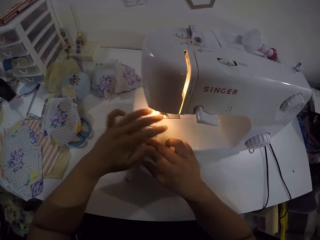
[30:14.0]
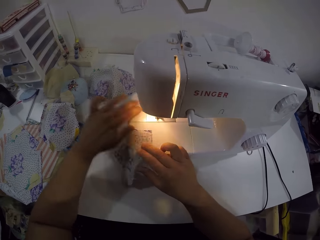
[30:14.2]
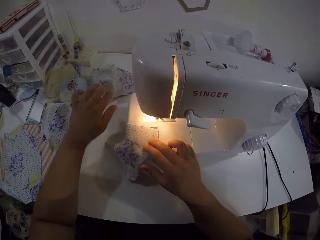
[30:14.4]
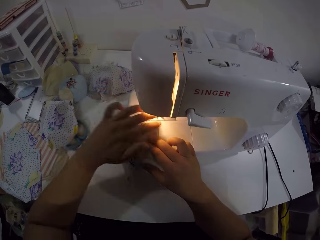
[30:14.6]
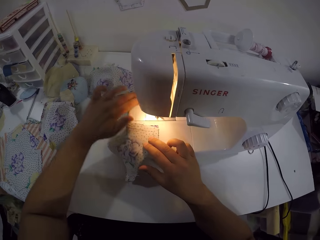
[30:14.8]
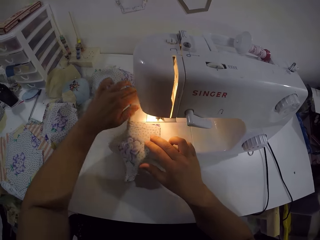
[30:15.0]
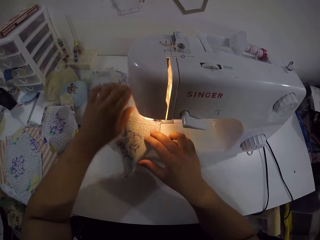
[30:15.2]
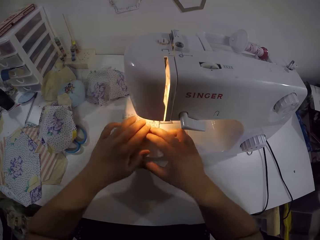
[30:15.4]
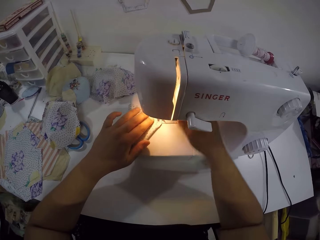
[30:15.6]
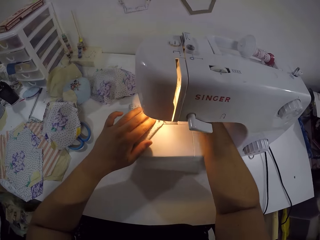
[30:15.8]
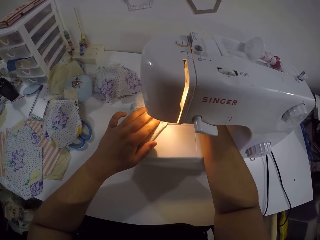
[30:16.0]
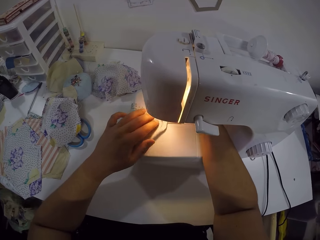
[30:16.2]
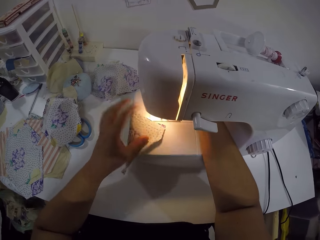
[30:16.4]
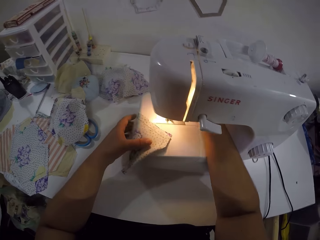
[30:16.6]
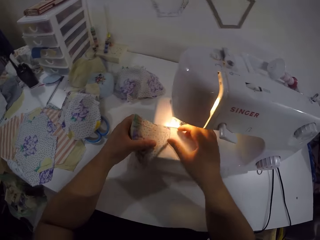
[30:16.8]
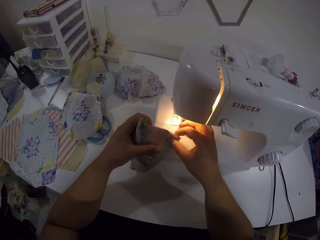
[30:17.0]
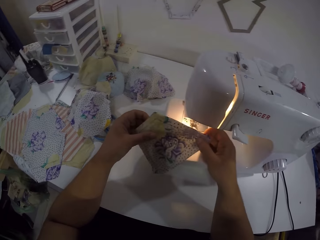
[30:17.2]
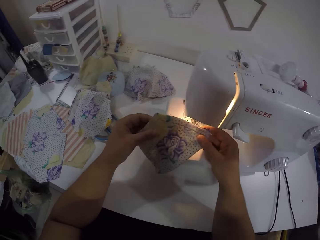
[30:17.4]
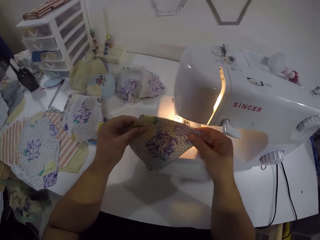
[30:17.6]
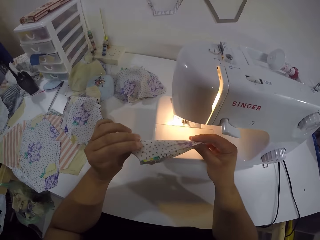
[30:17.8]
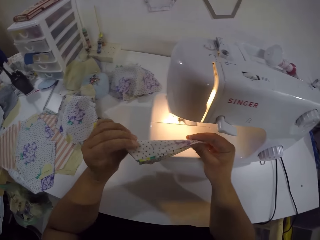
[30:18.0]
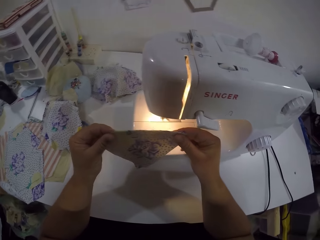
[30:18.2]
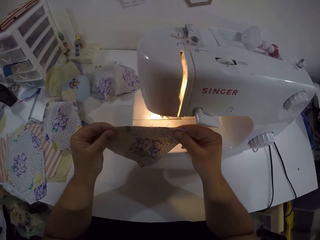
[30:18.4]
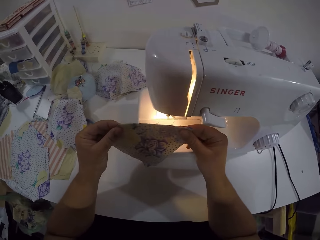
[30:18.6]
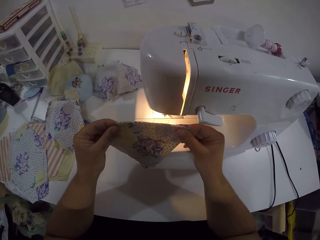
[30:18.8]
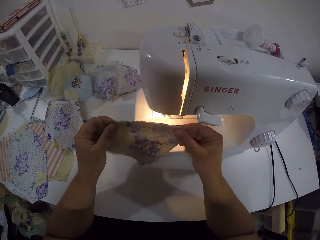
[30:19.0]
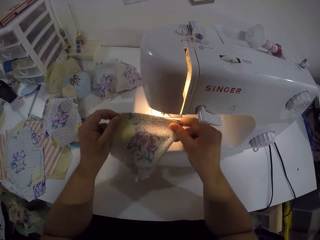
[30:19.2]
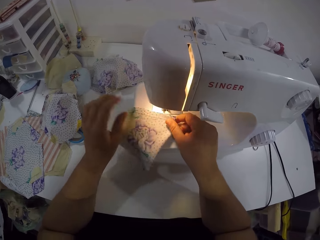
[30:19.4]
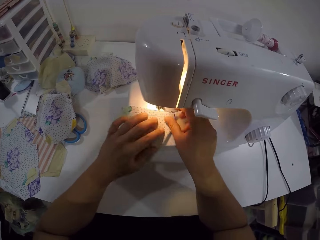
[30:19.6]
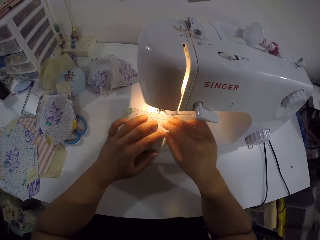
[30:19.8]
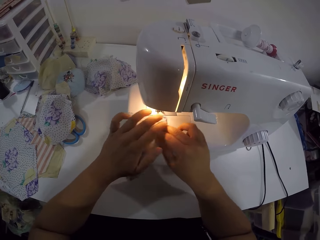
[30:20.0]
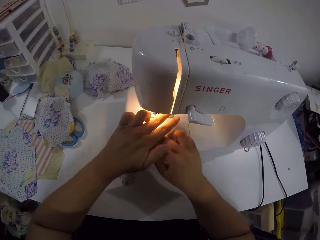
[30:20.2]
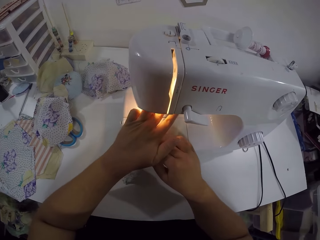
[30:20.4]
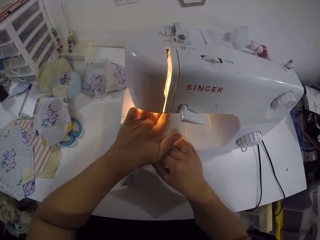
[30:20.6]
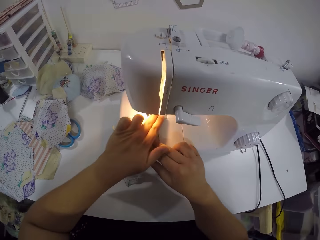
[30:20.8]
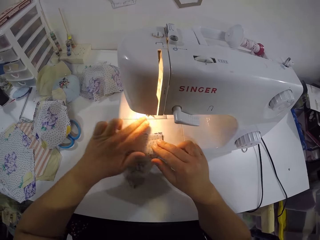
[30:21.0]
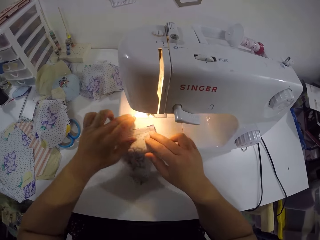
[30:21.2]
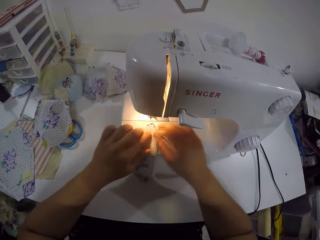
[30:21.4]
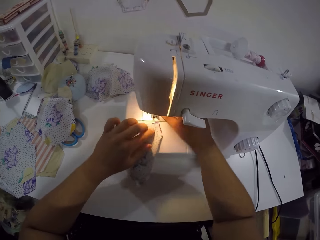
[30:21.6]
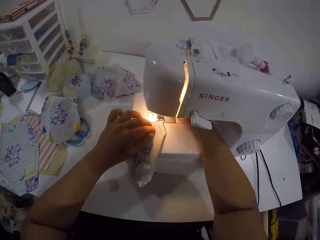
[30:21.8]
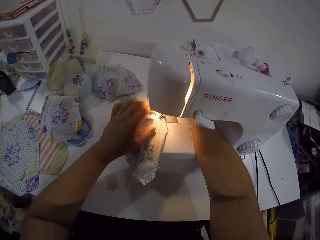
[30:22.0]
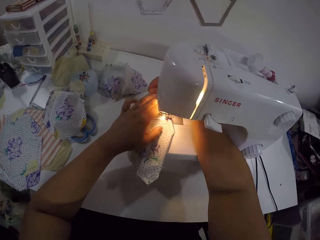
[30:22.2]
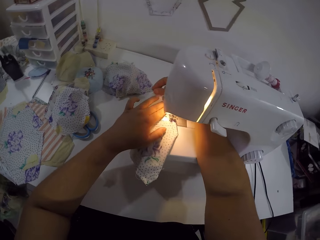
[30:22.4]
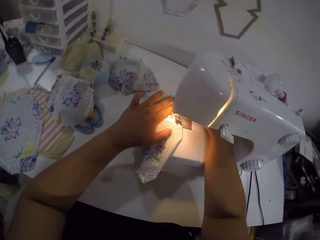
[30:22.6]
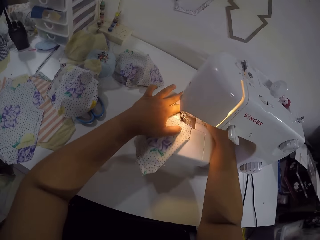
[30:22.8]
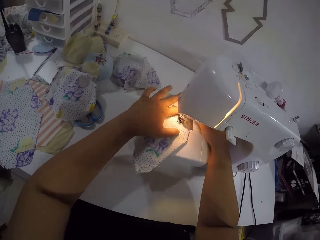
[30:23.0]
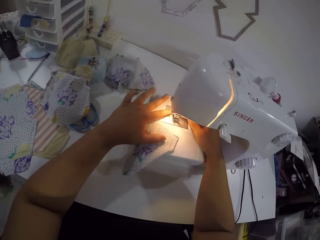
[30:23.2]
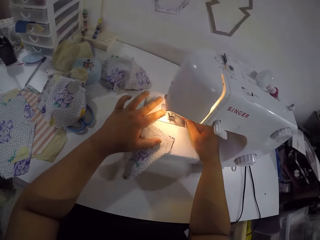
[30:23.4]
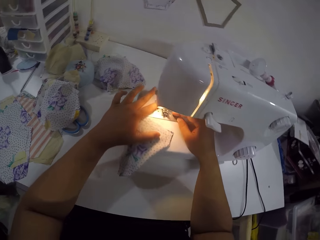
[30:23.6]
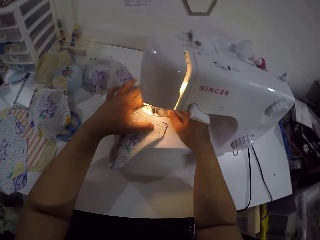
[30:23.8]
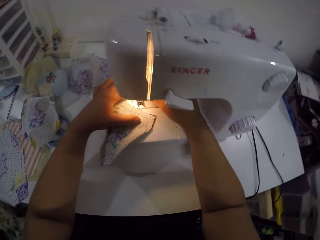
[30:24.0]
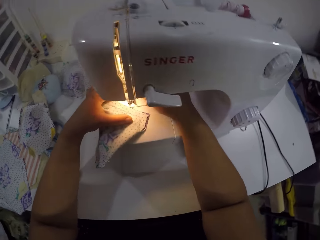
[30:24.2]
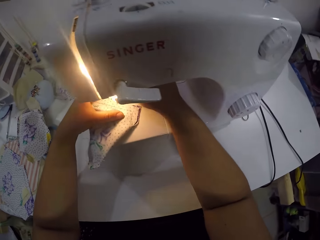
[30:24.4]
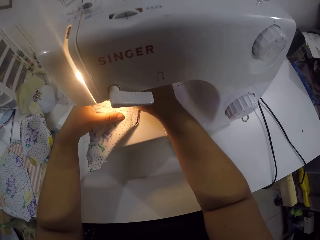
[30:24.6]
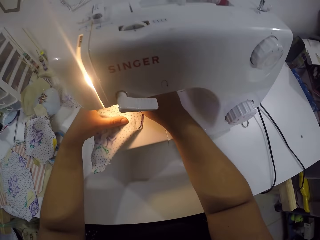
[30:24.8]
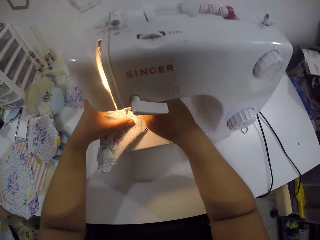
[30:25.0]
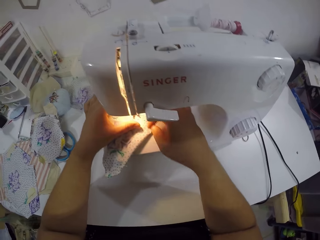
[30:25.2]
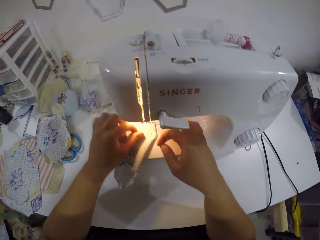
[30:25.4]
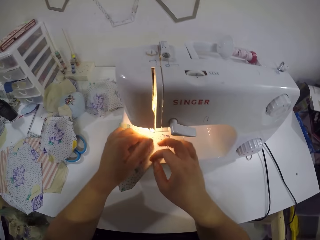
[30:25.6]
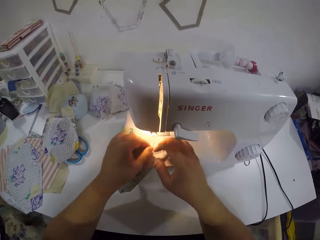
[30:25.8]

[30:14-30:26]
The camera wearer drops the cloth on the sewing machine with both hands. She lifts the cloth from the sewing machine with her left hand. She arranges the cloth with both hands. She drops the cloth on the sewing machine with both hands.

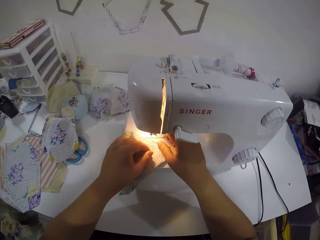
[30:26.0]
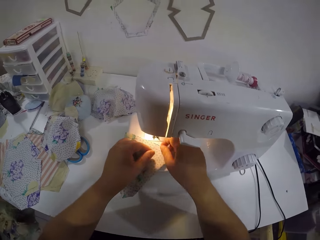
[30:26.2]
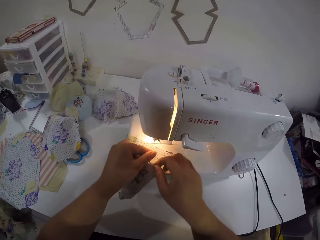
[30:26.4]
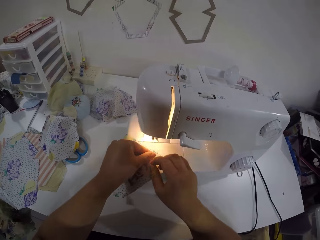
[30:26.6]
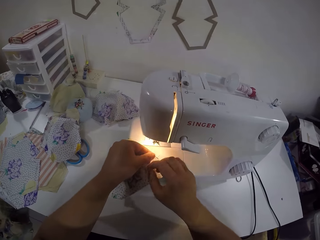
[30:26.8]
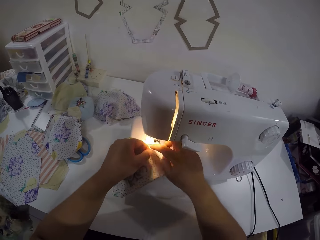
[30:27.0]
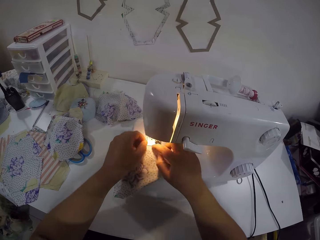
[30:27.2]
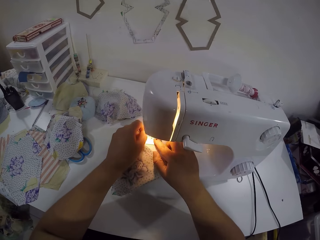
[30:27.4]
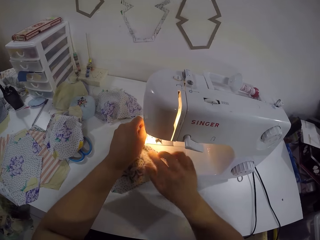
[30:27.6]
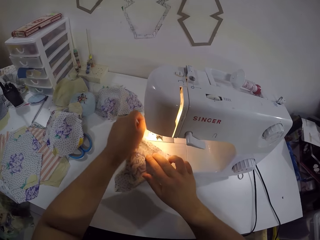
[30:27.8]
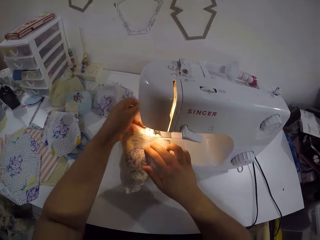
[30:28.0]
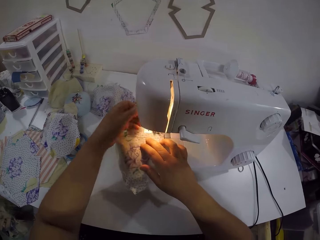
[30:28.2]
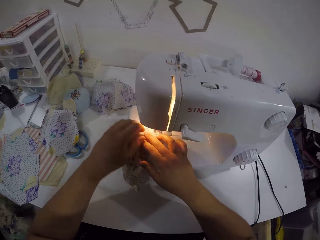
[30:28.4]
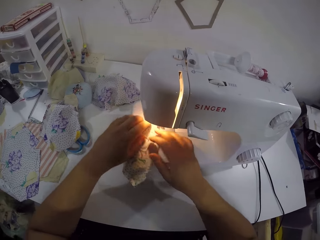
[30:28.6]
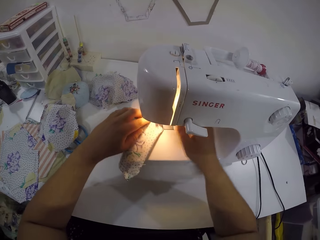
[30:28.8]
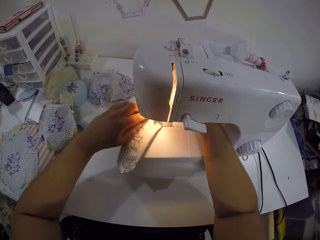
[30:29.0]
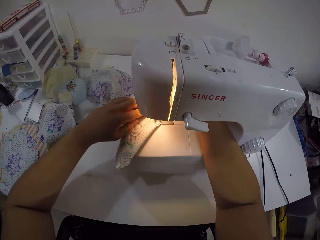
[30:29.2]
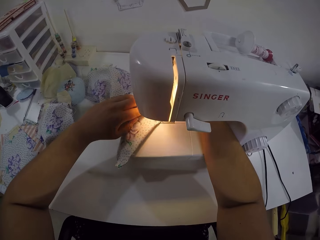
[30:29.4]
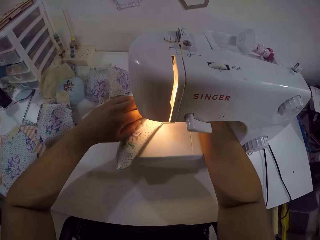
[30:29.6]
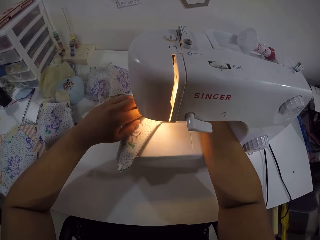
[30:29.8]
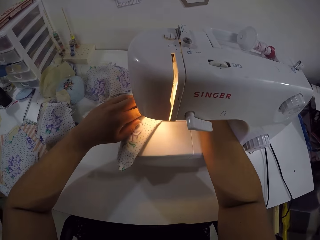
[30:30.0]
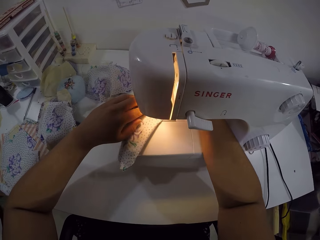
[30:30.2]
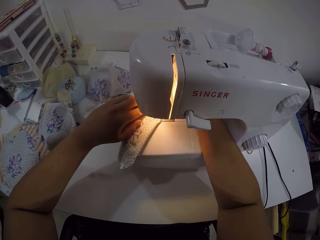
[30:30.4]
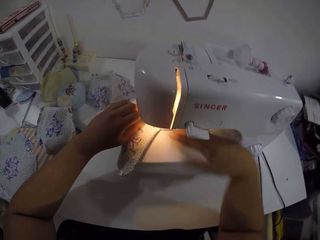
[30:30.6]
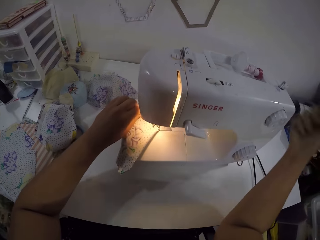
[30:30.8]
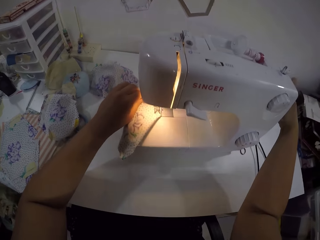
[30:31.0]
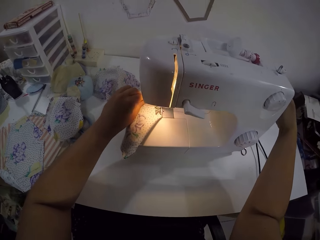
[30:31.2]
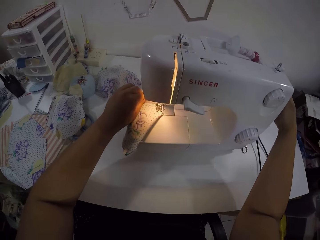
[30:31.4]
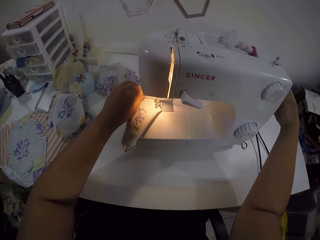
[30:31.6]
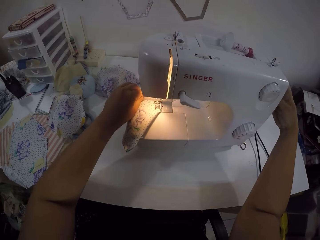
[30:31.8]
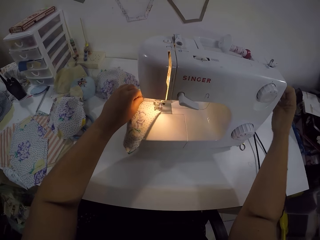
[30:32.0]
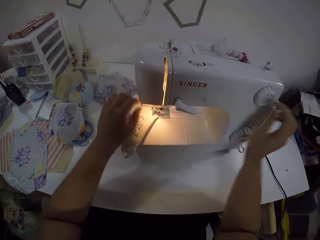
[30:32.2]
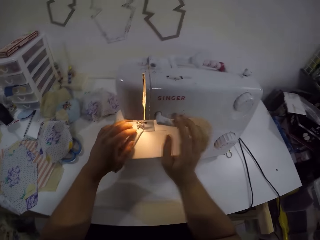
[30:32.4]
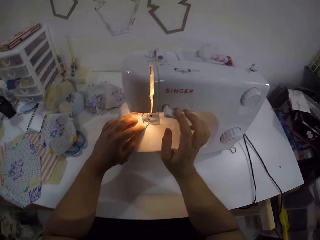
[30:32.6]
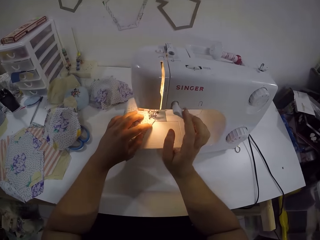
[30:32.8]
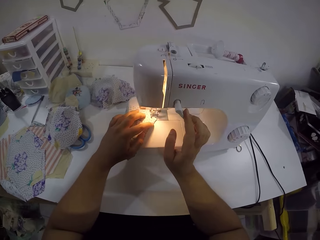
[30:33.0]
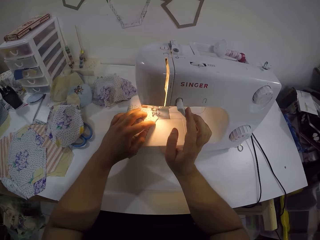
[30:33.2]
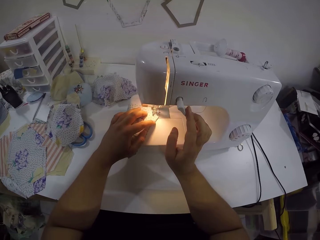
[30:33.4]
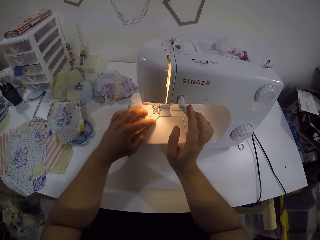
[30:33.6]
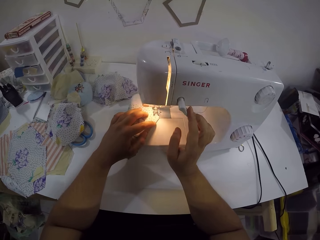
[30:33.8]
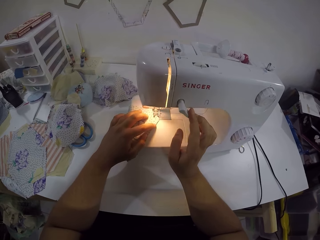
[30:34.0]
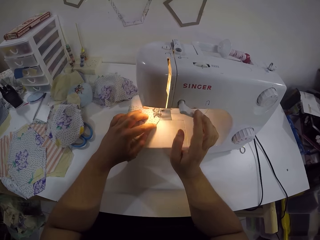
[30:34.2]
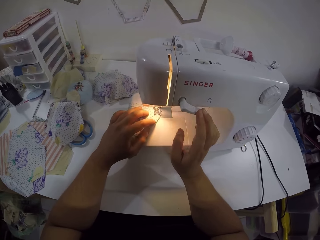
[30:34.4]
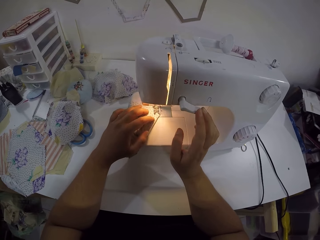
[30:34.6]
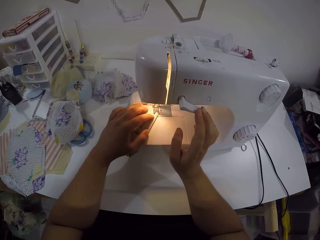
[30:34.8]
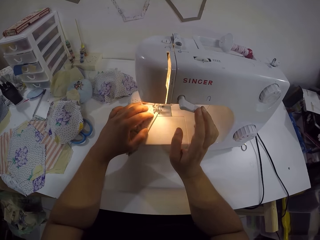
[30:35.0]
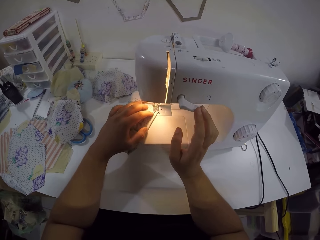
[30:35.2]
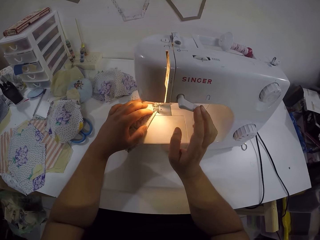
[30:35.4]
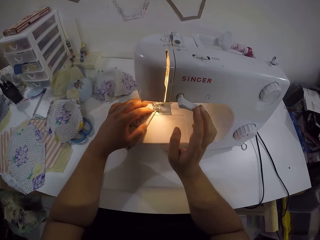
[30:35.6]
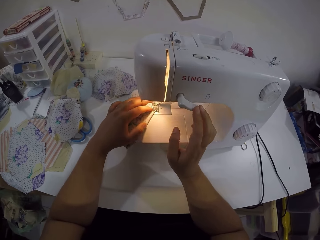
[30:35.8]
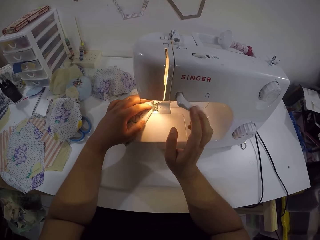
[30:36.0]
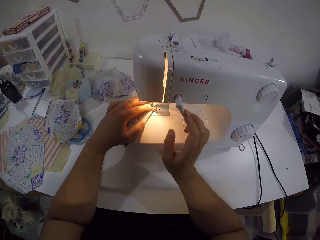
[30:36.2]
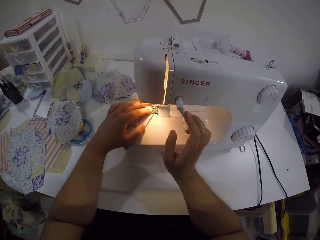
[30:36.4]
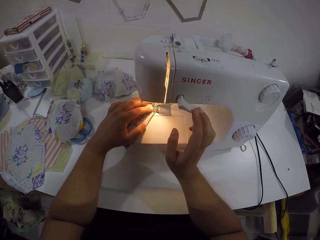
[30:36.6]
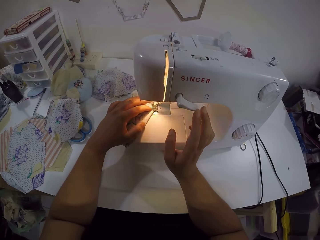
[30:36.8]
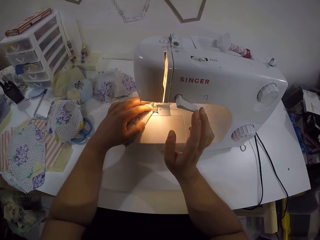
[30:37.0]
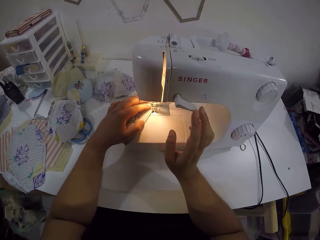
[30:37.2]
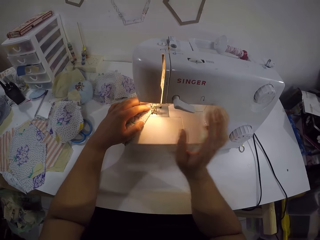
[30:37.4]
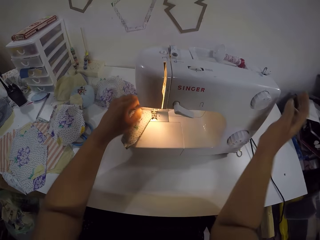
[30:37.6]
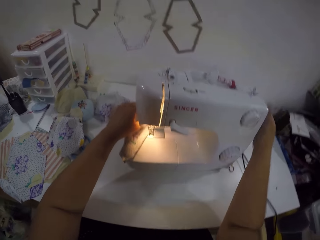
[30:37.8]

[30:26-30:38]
The camera wearer puts the fabric on the sewing machine. She touches the bobbin winder with her right hand. She adjusts the presser bar lifter. She touches the thread tension dial with her right hand. She sews the cloth with the sewing machine with her left hand. She touches the thread tension dial with her right hand.
